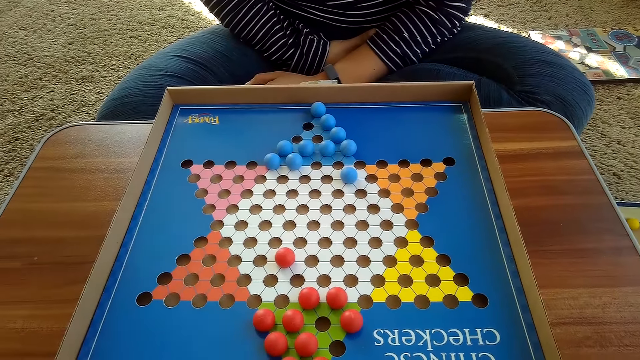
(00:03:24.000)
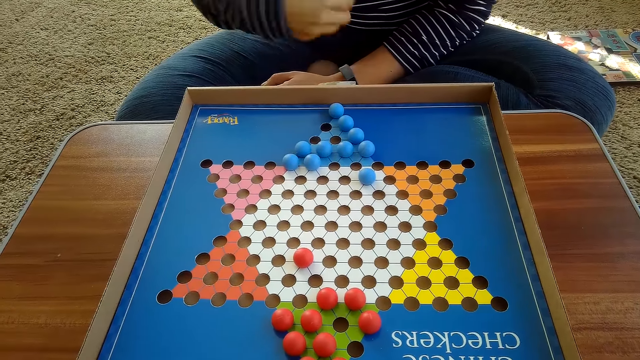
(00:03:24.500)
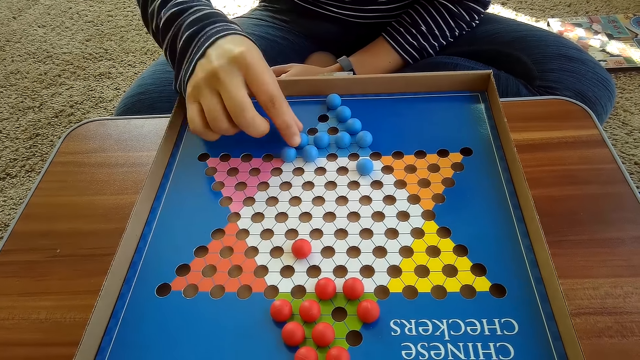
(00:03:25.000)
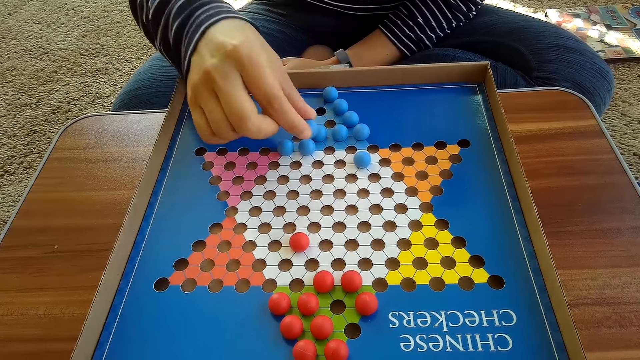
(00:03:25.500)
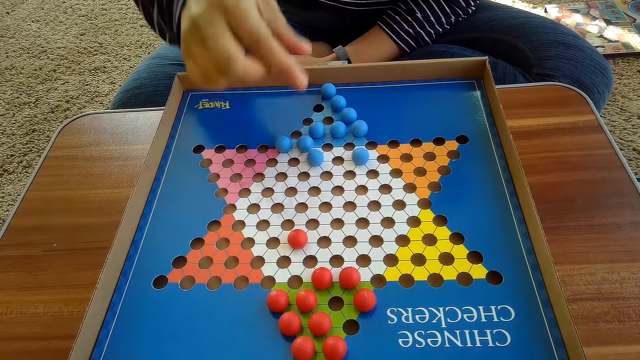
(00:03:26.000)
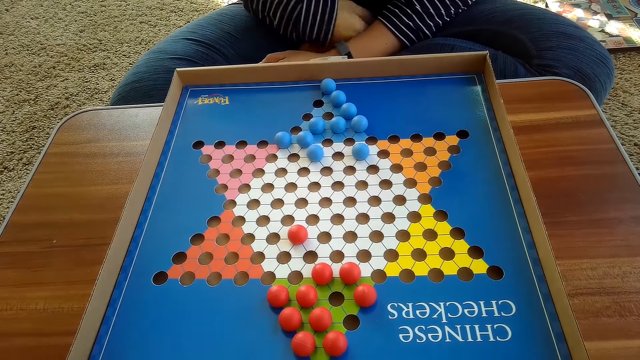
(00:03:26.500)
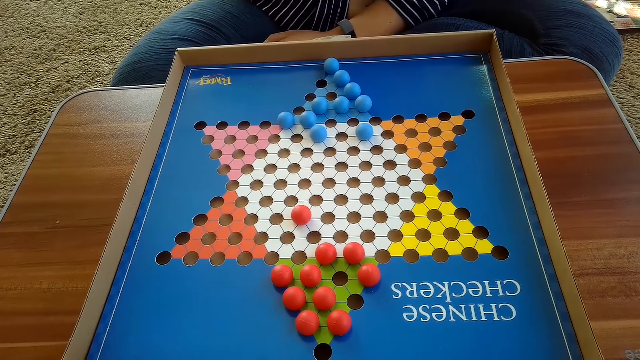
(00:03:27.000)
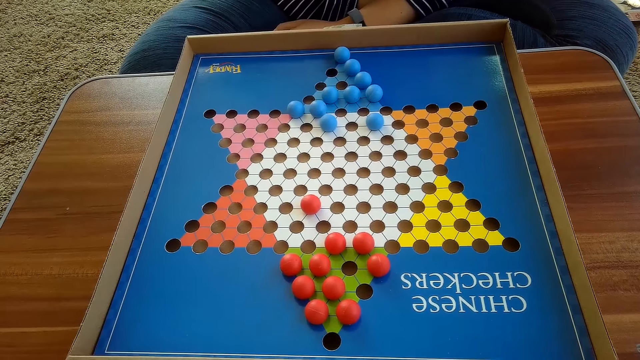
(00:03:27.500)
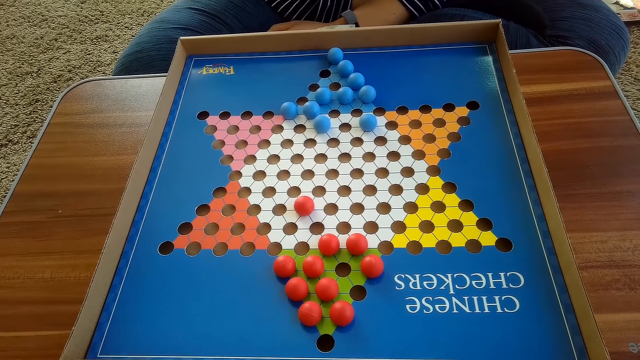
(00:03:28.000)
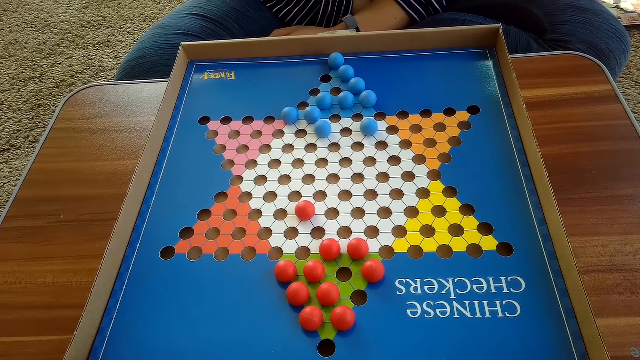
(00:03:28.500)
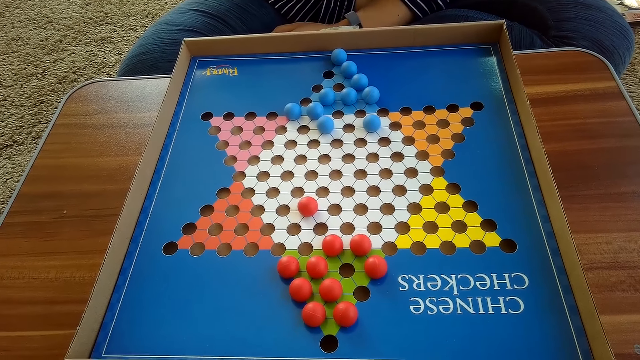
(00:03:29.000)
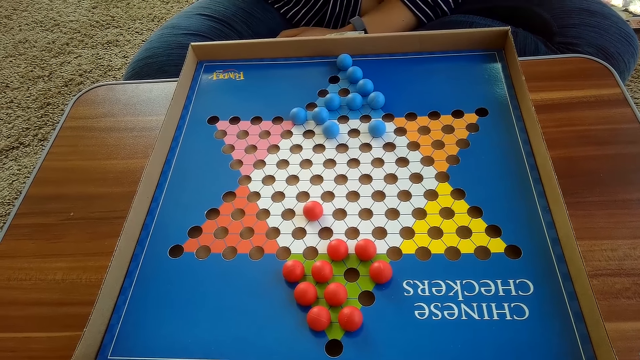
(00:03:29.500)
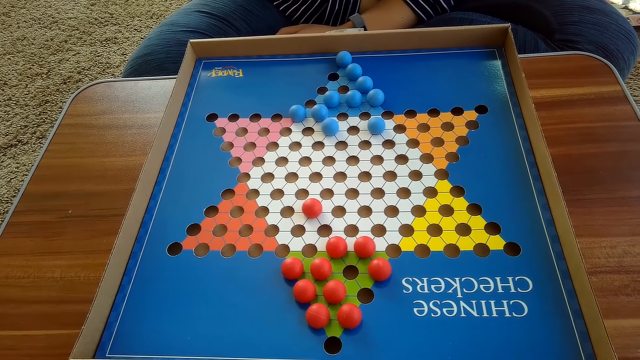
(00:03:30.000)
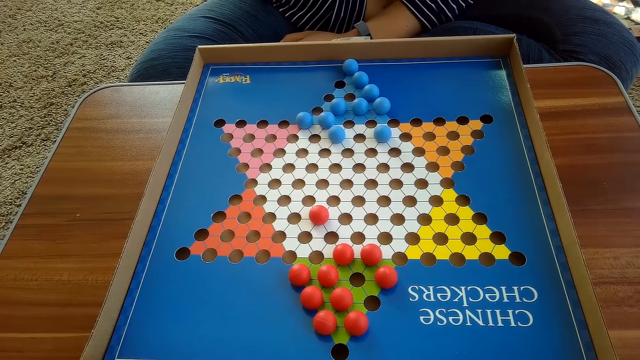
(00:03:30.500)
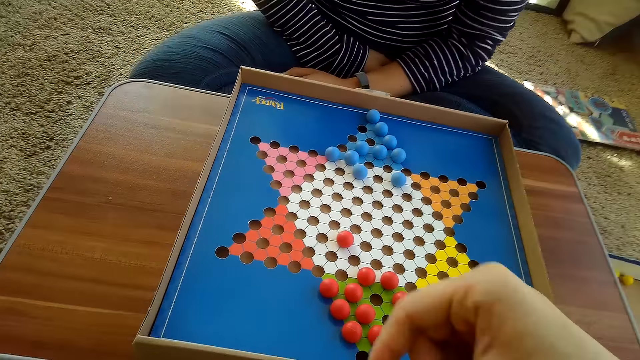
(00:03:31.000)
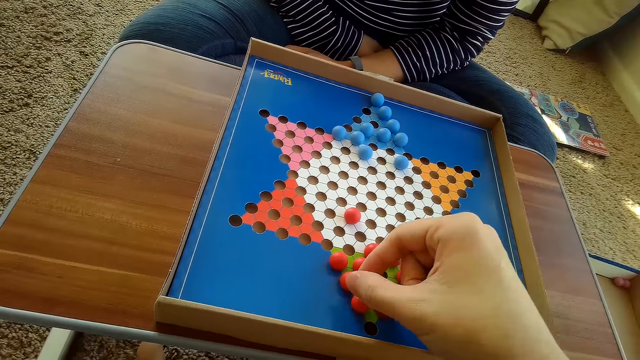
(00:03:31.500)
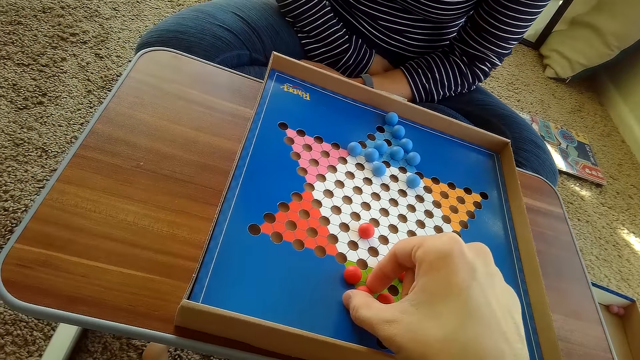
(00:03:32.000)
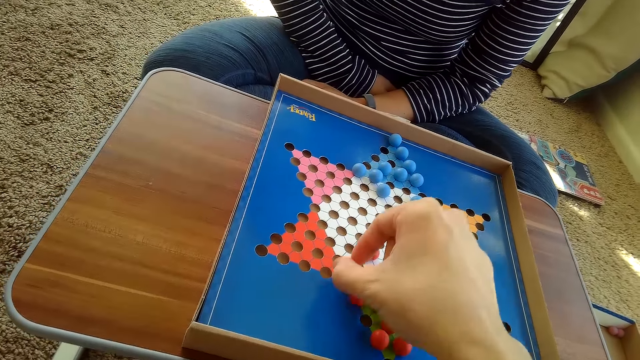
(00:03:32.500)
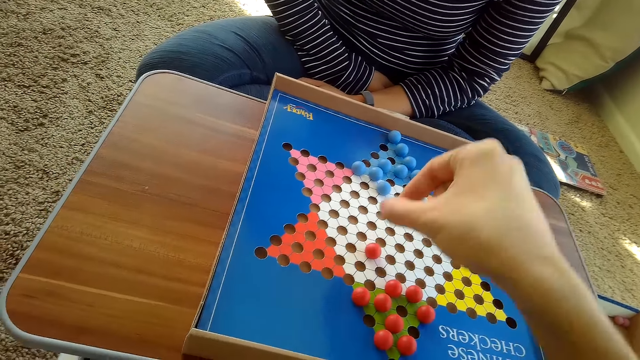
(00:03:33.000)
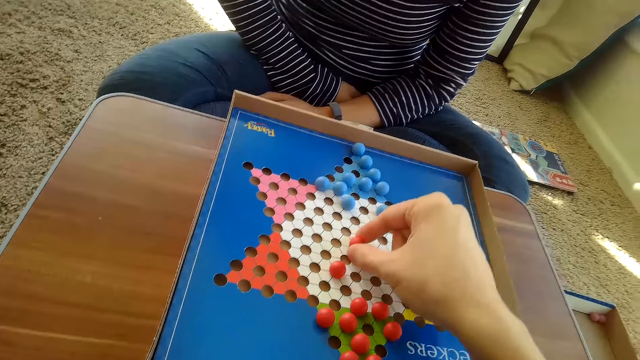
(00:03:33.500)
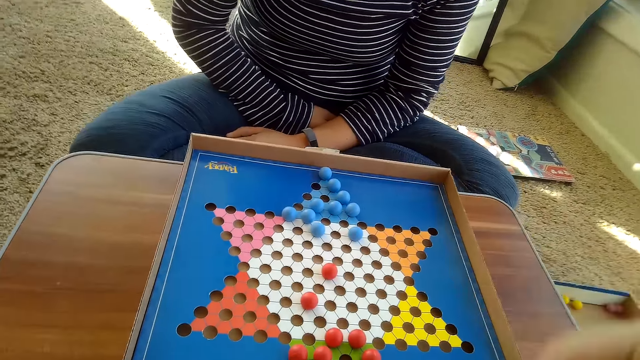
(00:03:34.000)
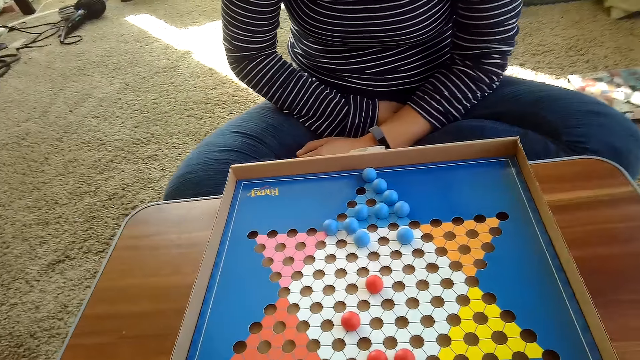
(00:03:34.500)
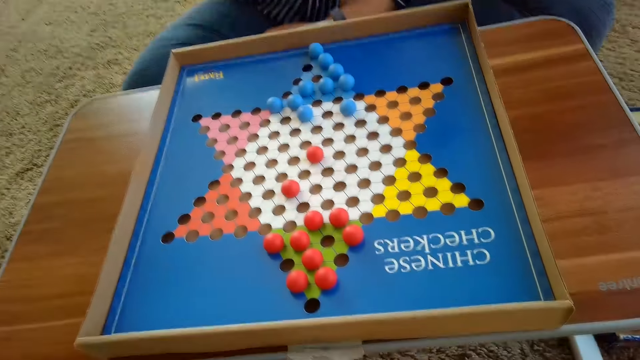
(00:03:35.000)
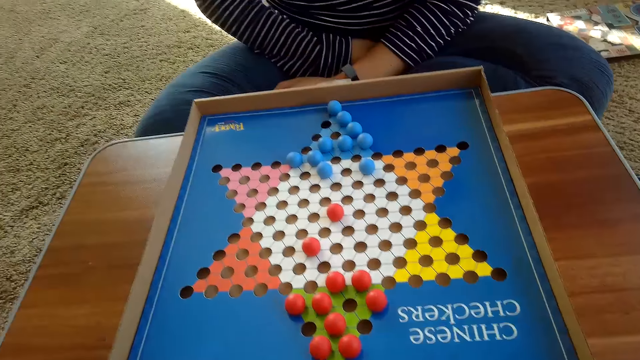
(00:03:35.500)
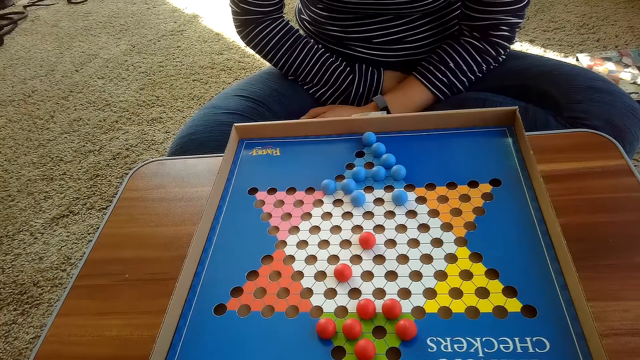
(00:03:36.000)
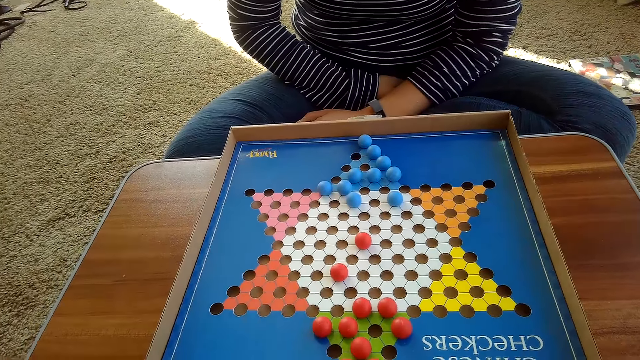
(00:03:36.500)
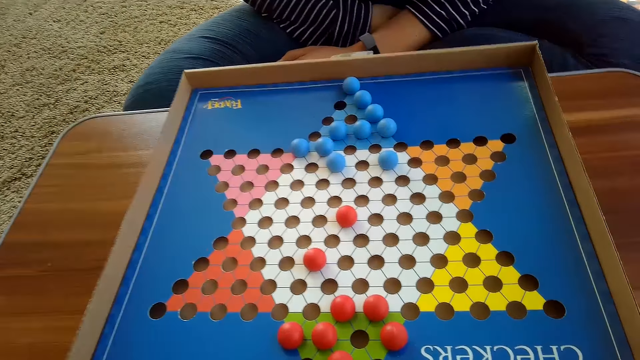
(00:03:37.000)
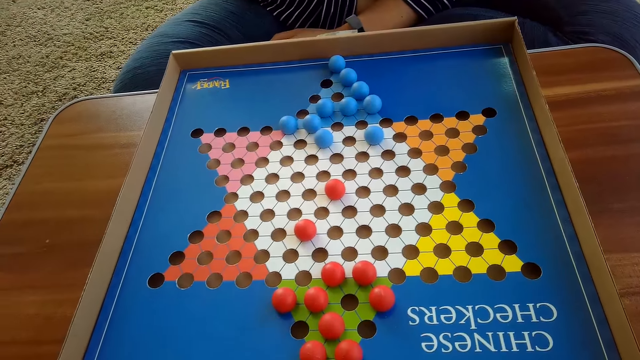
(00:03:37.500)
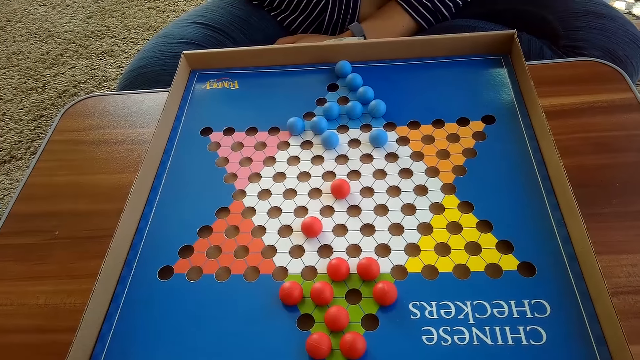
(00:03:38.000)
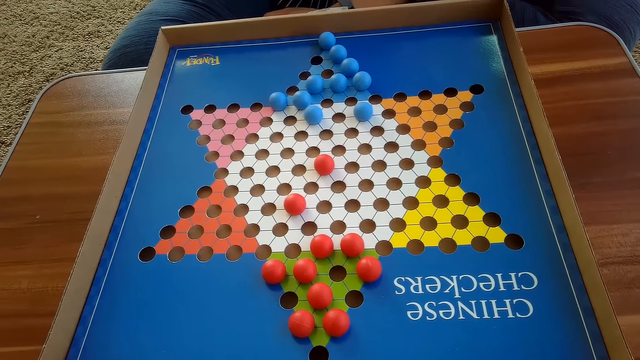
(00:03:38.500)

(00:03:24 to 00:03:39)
A person plays checkers. The person moves a ball. The camera wearer stares at the balls. They play checkers and move a ball. They stare at the balls.

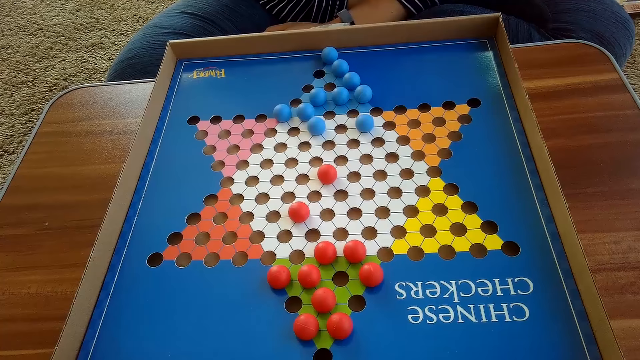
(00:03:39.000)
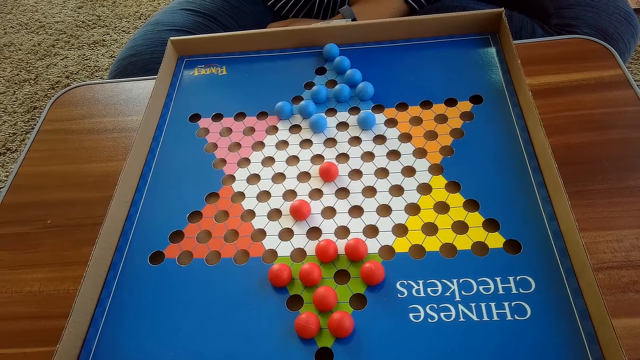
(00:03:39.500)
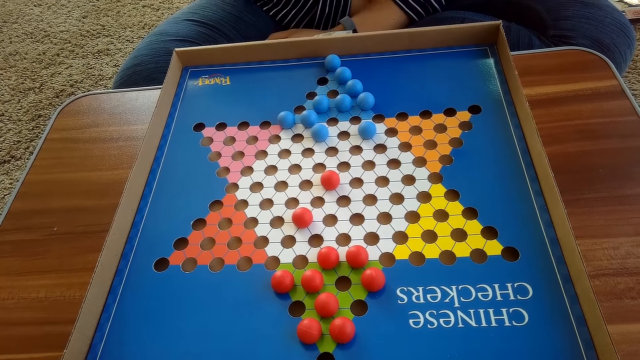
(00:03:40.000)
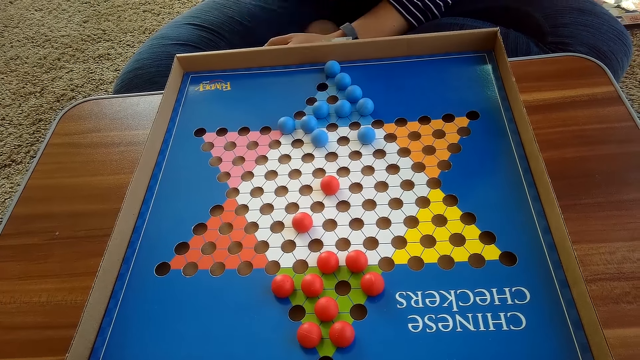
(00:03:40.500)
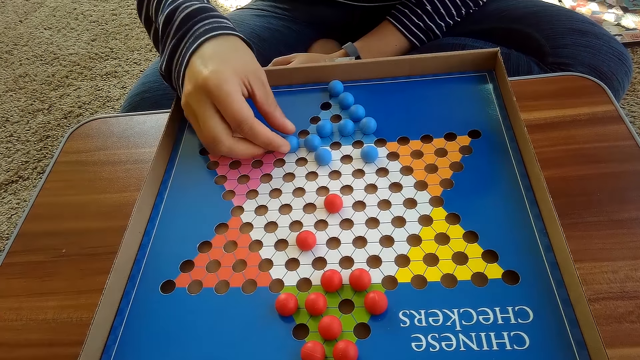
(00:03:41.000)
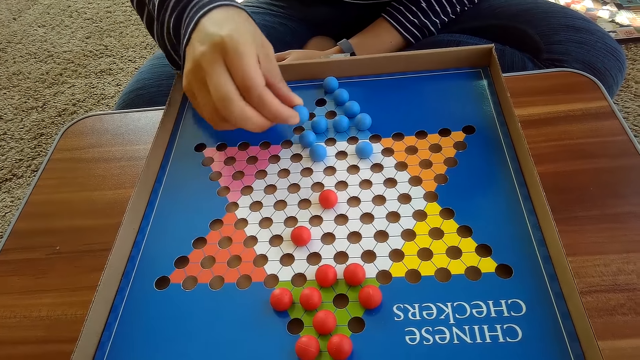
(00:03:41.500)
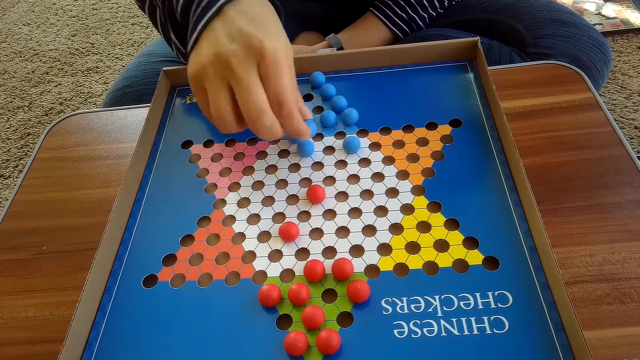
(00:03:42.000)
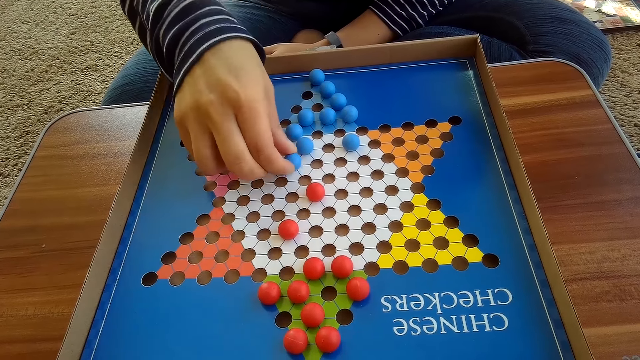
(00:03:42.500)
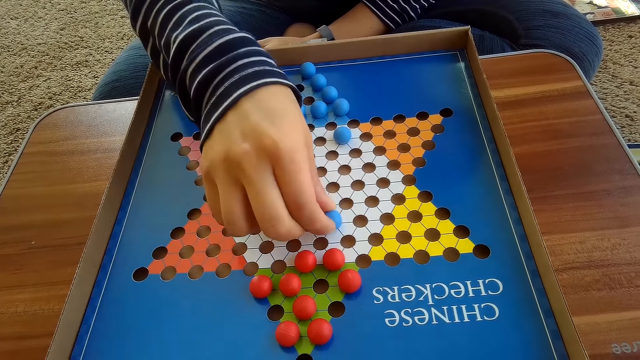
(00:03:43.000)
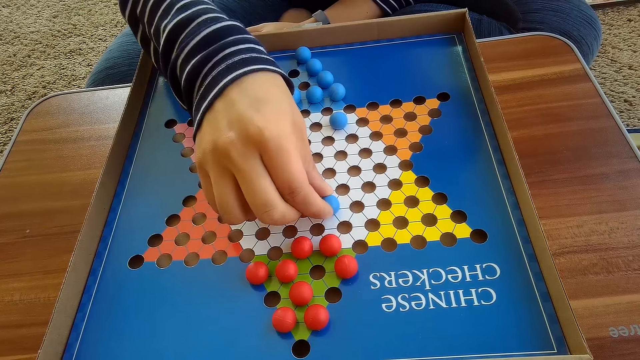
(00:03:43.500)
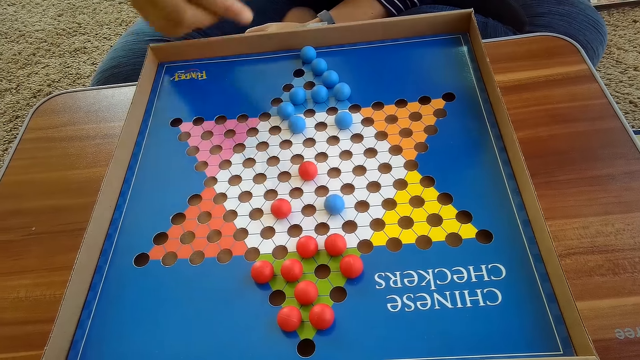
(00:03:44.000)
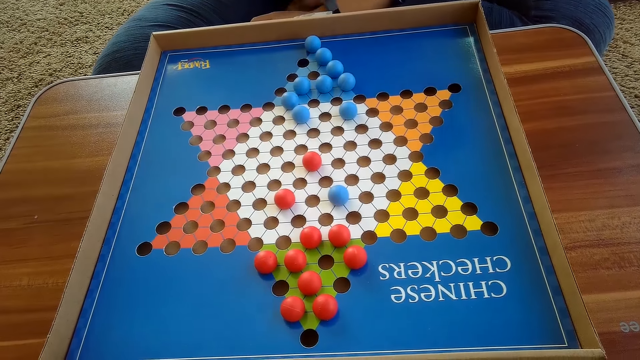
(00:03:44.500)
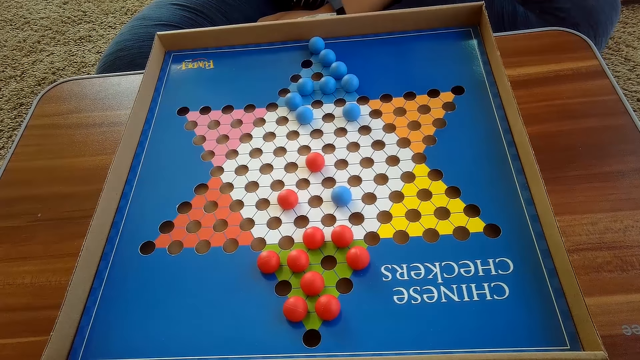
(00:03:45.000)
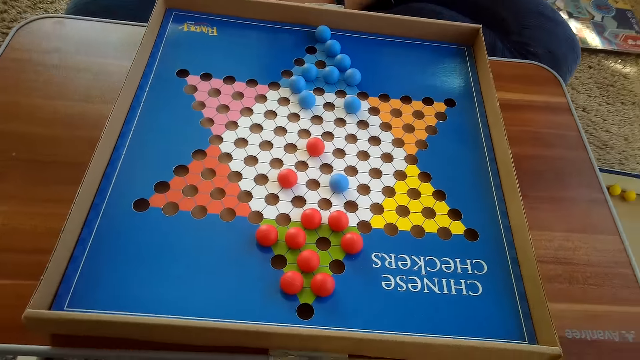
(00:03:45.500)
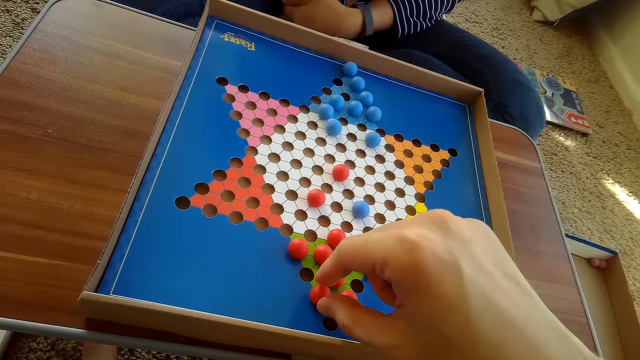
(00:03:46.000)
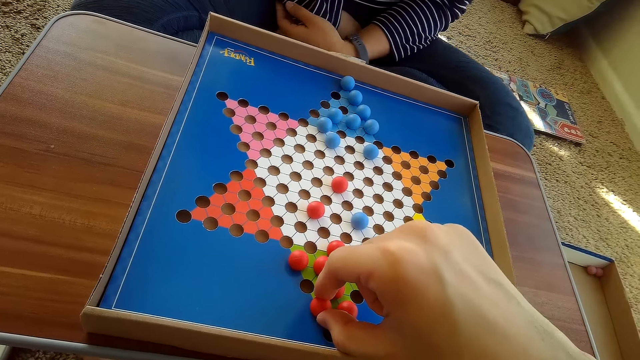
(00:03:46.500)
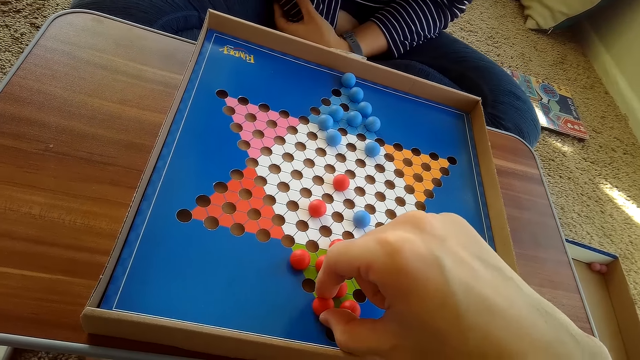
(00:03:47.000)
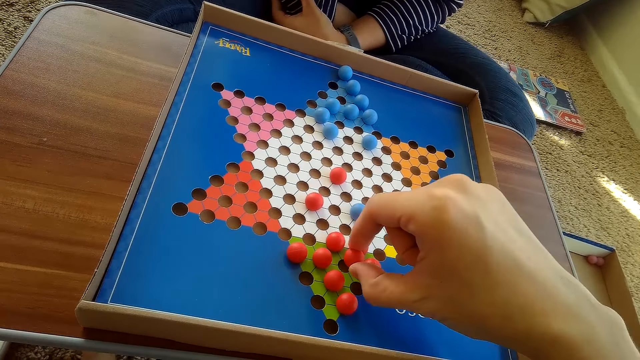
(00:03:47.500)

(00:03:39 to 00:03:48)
A person plays checkers. The person moves a ball. The camera wearer stares at the balls. They move a ball. They play checkers.
